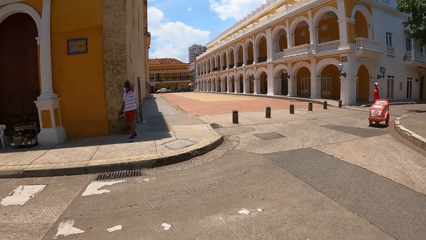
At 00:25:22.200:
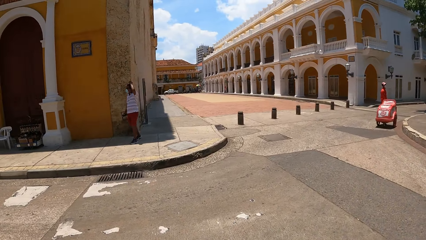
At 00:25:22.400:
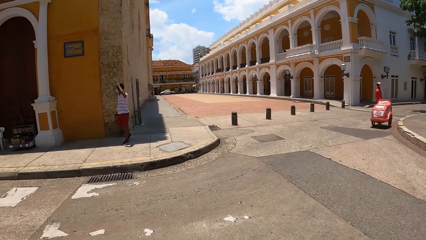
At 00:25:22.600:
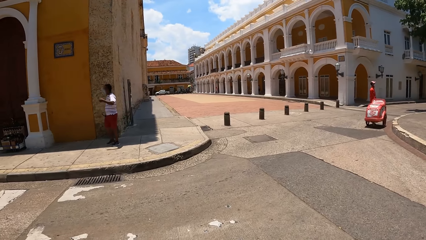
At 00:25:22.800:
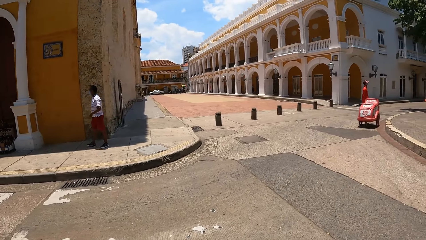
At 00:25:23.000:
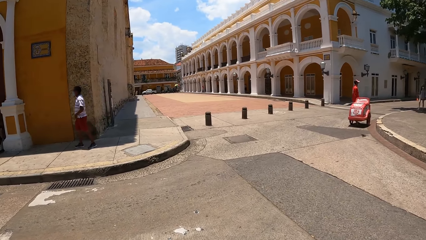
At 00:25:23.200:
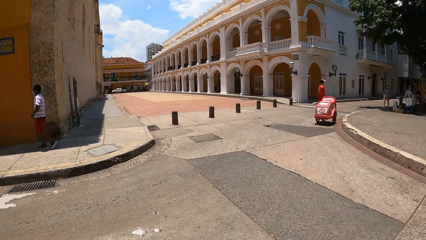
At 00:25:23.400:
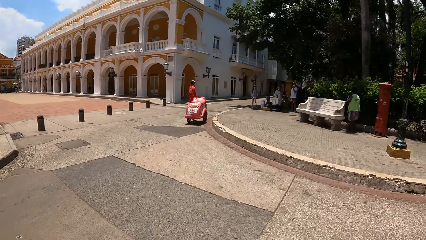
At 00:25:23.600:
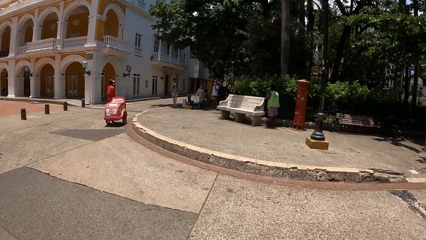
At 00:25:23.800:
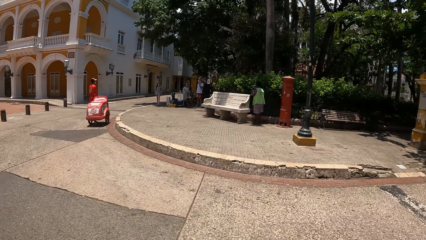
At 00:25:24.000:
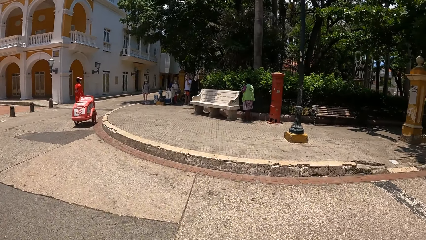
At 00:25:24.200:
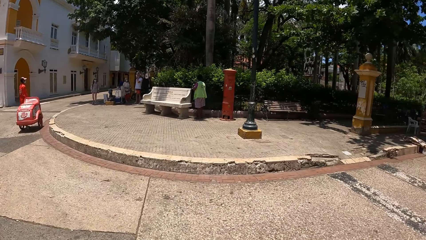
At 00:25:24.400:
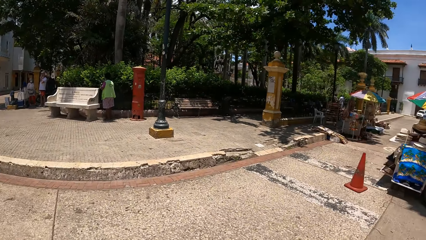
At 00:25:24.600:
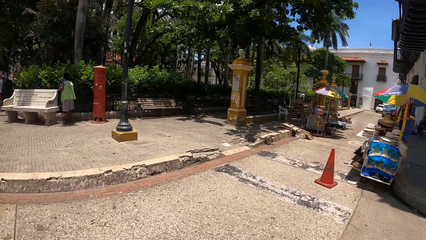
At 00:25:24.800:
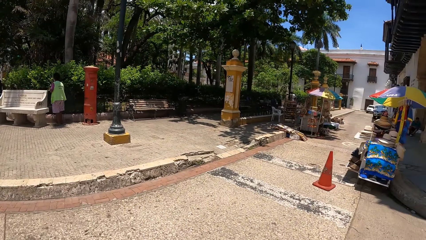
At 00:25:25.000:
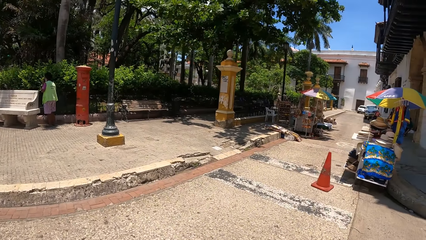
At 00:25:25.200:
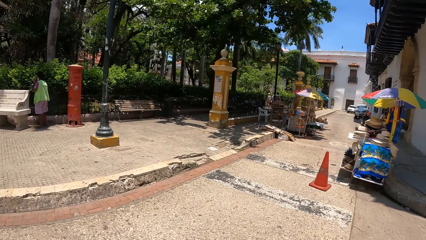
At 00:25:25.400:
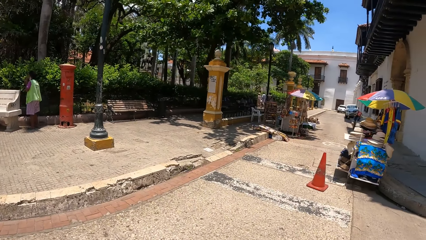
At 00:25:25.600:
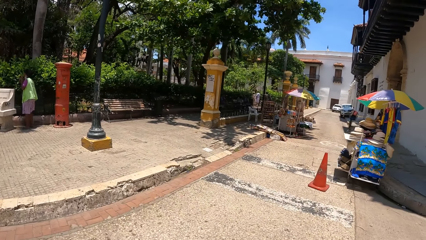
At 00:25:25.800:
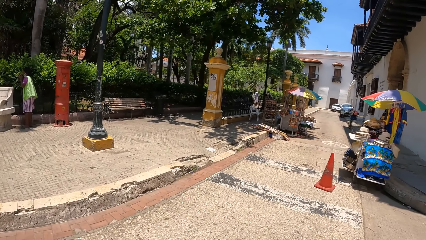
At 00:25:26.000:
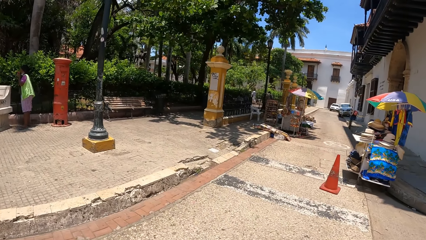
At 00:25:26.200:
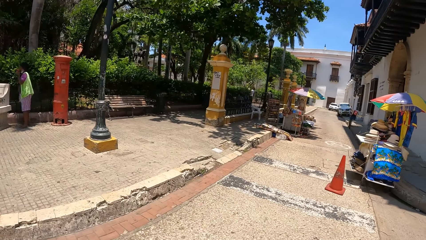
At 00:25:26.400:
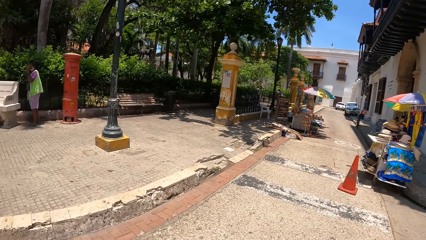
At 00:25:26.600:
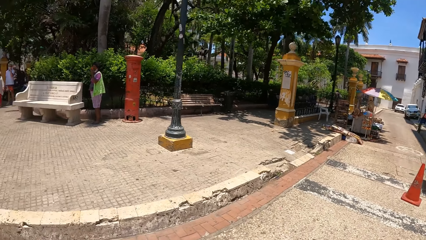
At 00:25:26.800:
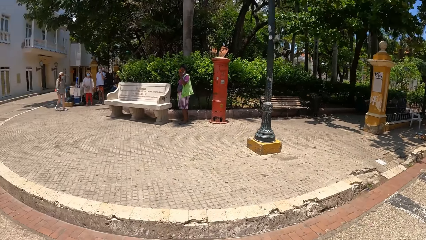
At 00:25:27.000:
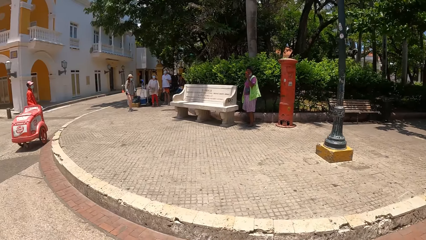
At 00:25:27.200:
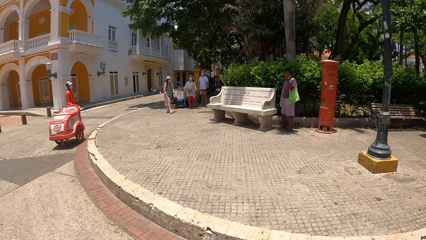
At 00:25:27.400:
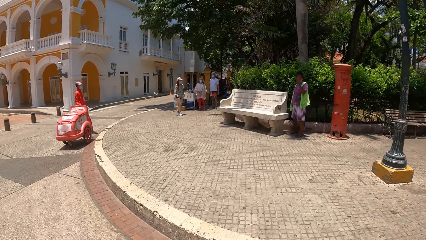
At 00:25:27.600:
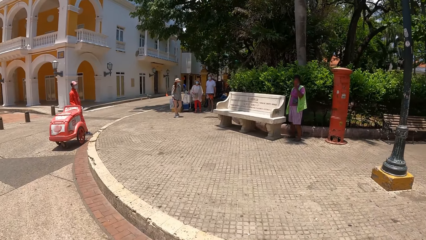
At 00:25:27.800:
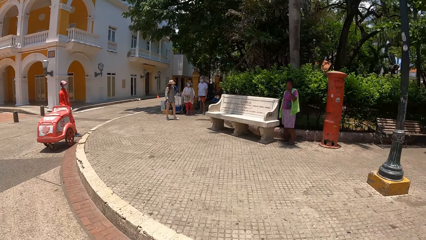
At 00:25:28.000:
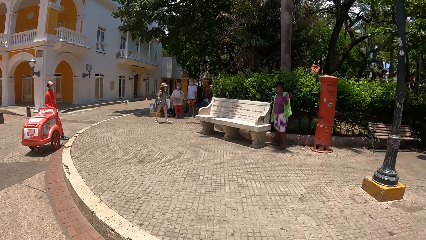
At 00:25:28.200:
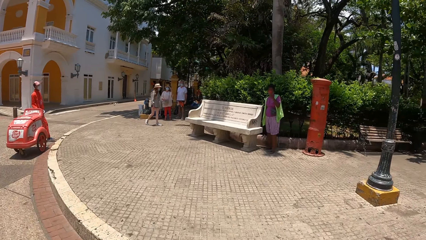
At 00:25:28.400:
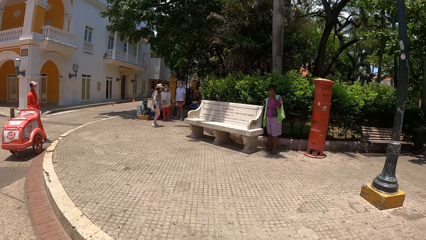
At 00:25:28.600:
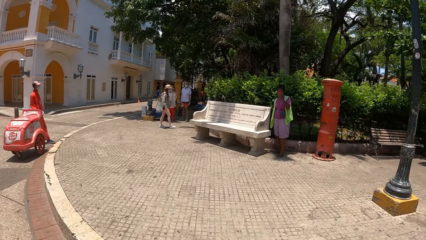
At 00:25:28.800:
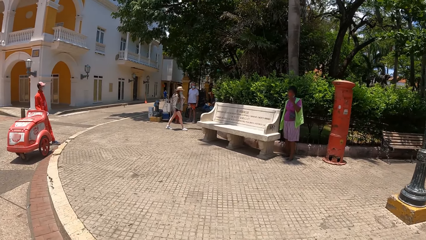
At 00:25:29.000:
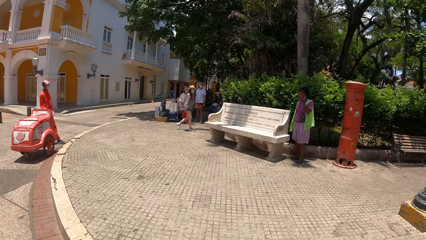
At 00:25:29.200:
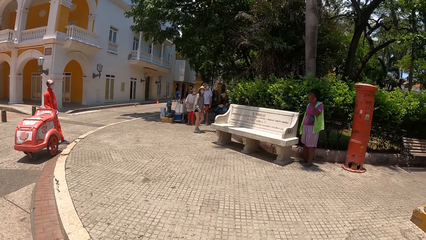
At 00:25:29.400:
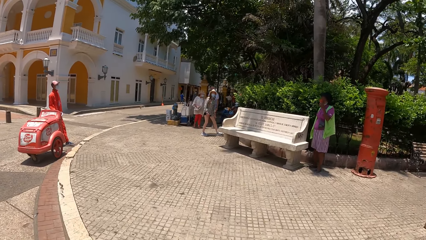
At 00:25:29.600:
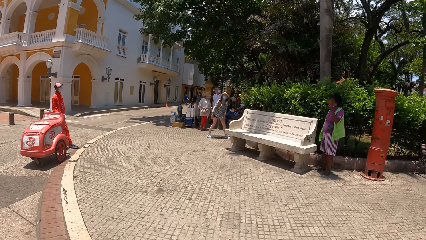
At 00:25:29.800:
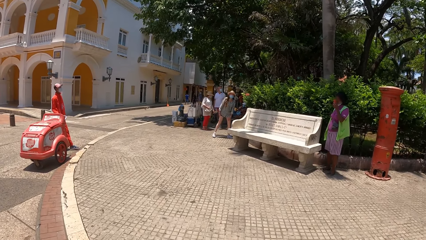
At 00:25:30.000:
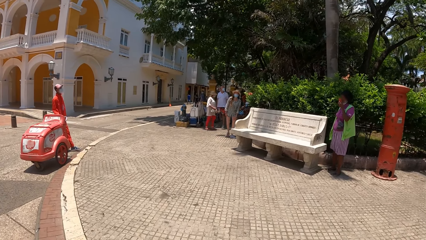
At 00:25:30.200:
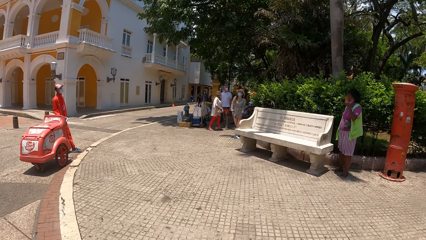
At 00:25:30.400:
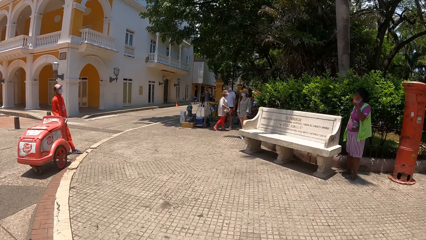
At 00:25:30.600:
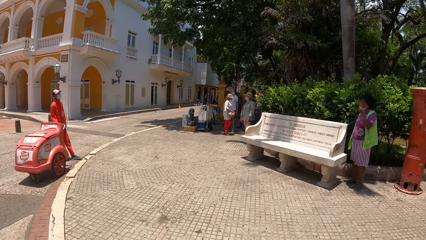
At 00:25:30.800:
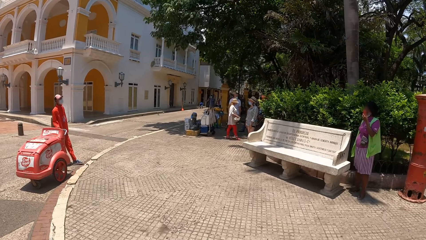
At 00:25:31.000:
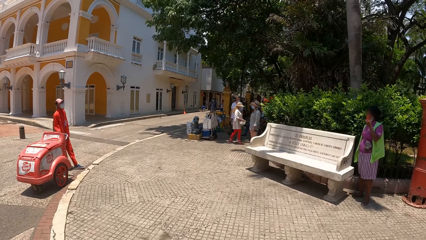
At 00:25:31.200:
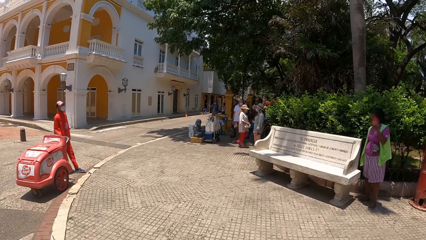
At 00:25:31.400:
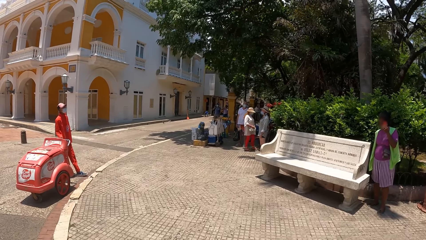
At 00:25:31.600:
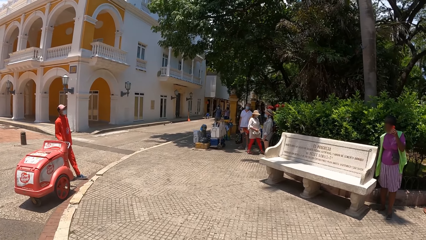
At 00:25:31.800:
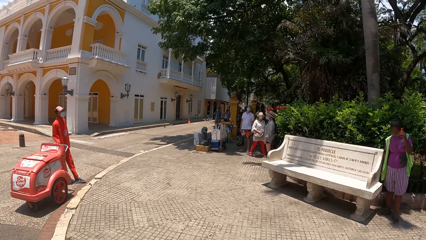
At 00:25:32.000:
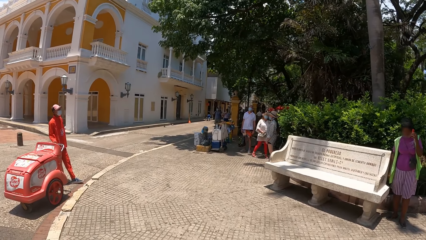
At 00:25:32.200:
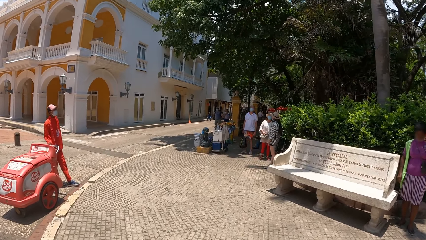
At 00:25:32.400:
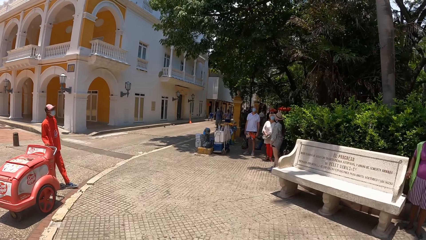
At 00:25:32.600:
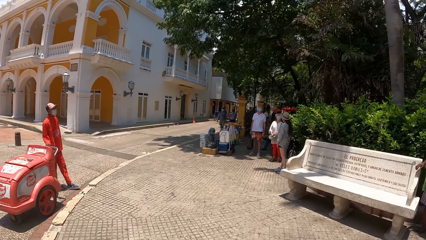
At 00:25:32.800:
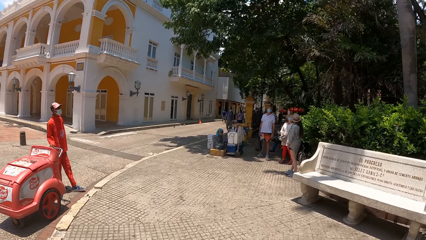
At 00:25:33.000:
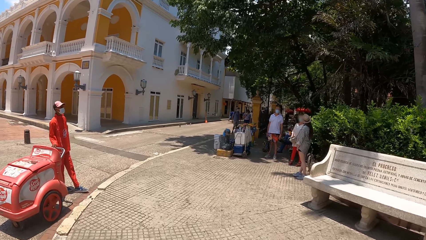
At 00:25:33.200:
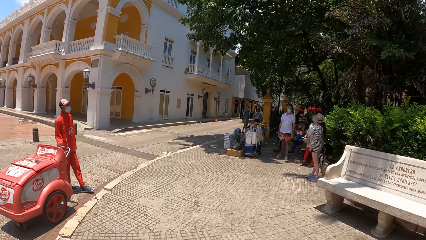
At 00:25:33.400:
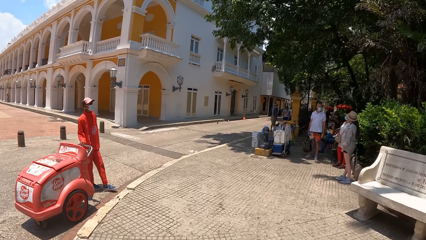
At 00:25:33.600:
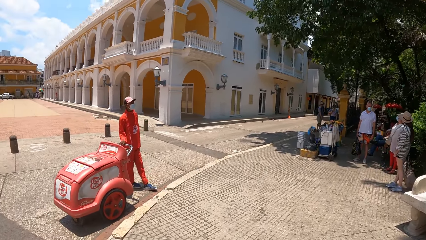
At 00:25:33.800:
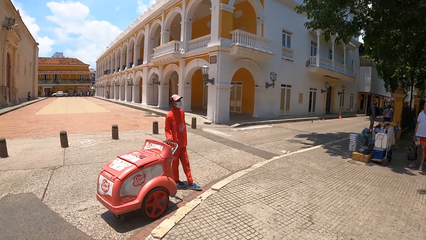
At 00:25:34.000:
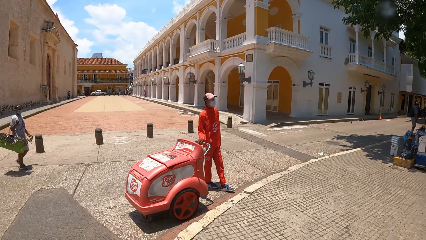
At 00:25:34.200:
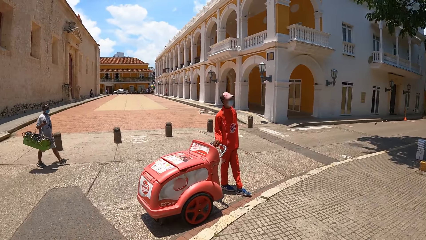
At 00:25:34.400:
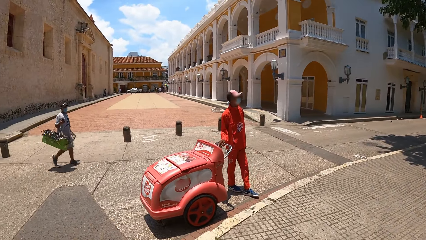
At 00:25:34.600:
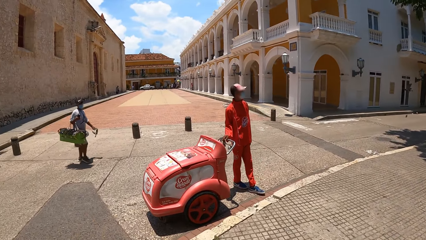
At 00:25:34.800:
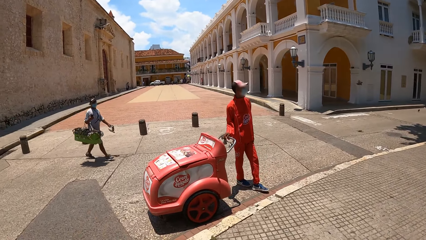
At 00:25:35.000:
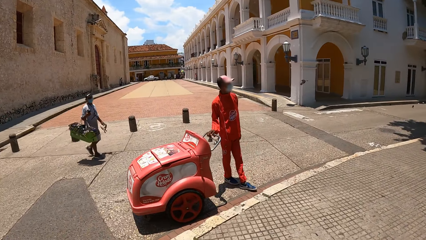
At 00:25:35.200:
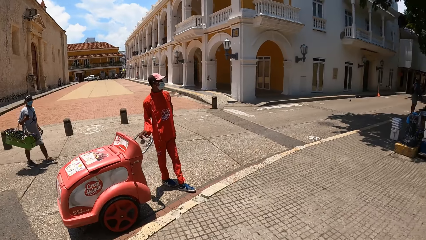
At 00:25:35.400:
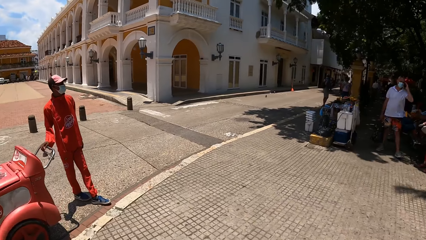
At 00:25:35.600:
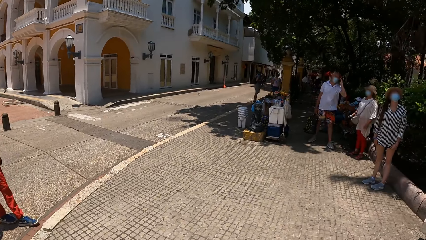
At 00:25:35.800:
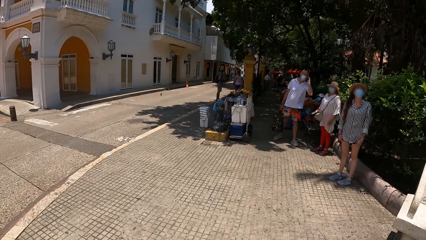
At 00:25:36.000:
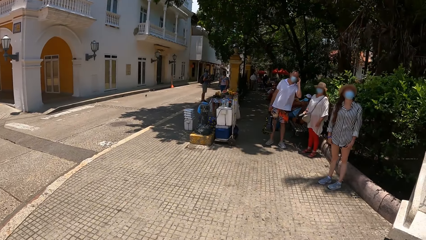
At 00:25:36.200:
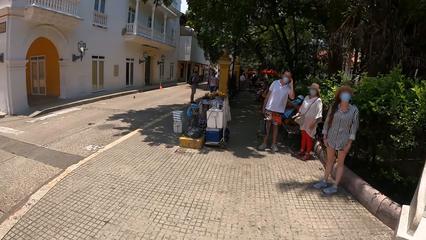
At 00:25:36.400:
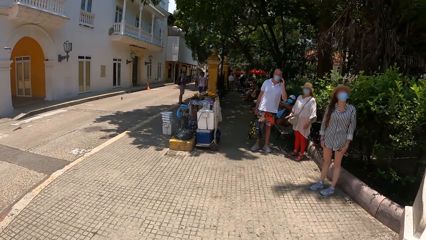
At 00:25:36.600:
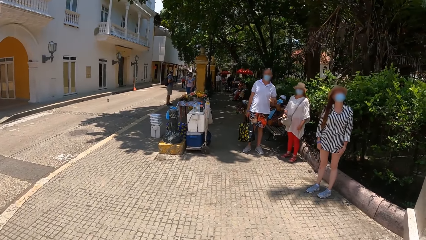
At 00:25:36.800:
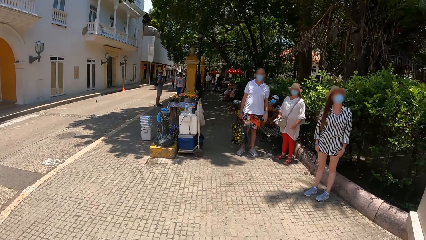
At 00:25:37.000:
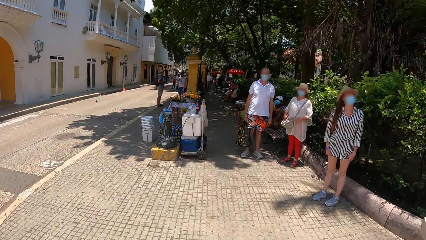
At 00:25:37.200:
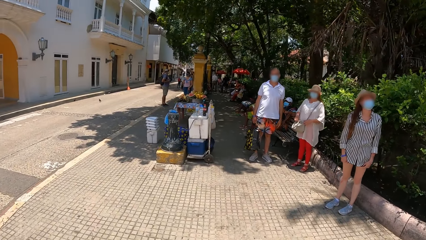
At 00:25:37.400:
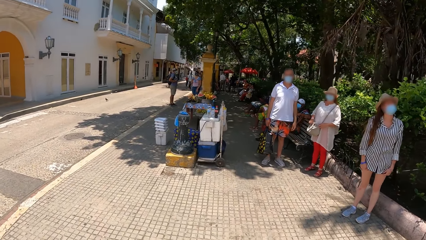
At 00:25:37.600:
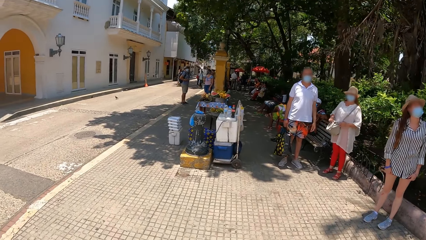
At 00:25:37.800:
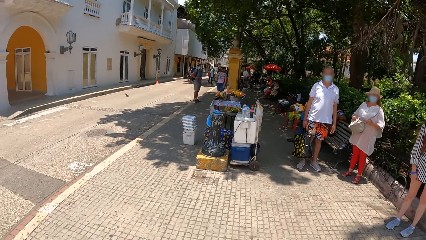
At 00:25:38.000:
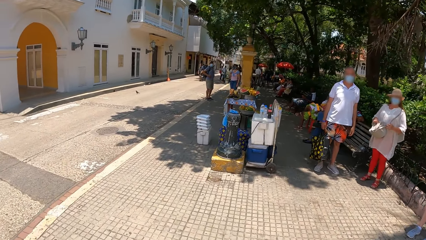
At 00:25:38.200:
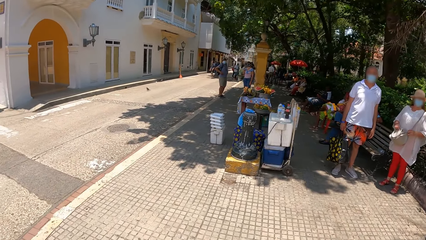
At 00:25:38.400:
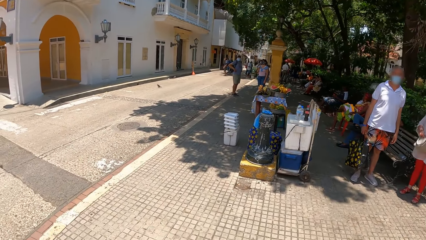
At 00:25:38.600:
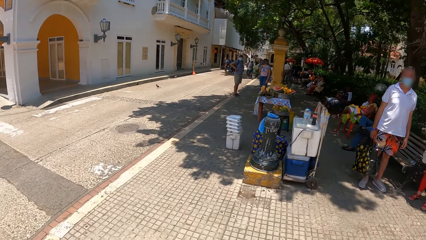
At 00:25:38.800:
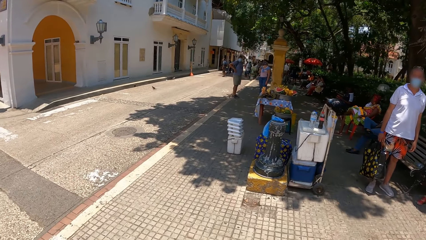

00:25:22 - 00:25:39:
The camera wearer looks around.
